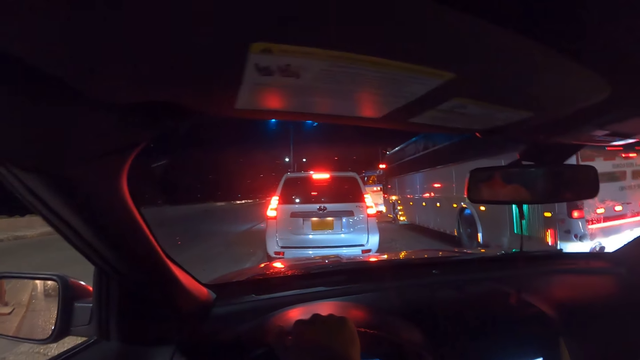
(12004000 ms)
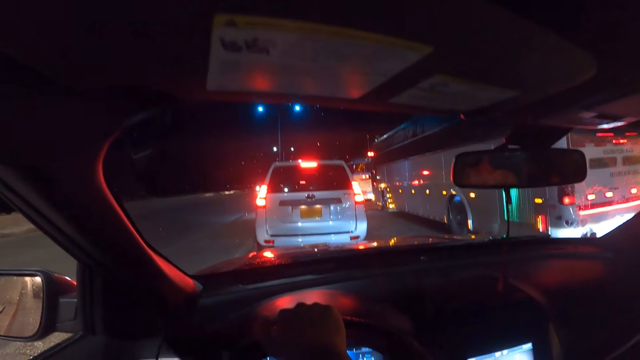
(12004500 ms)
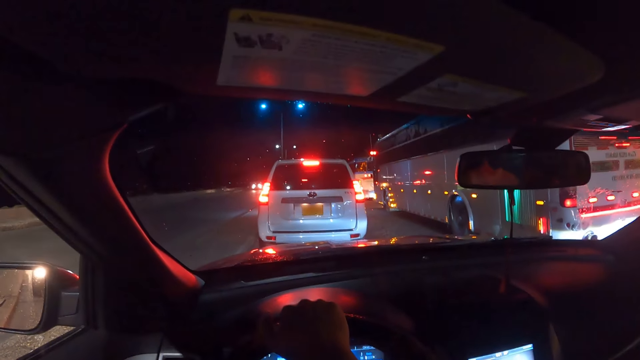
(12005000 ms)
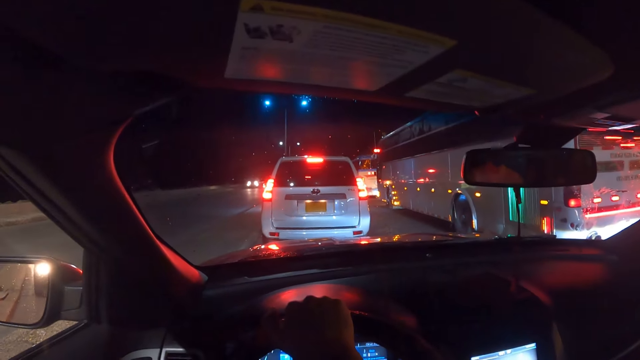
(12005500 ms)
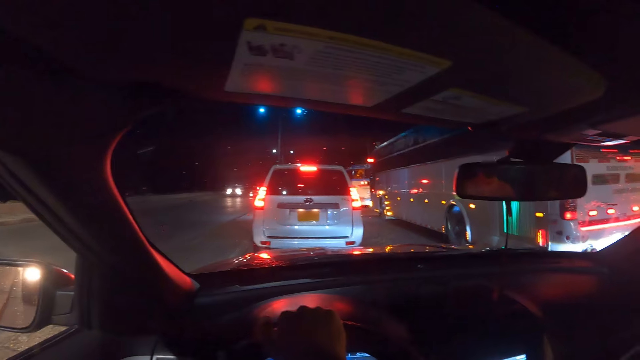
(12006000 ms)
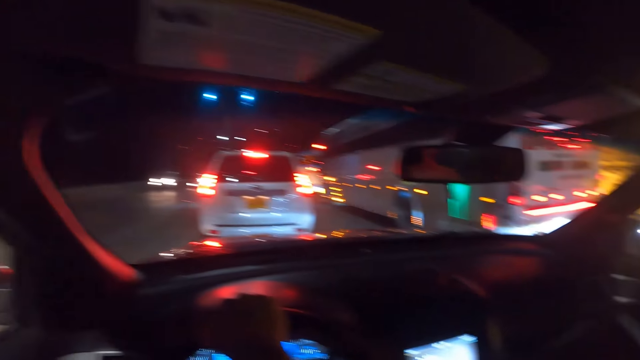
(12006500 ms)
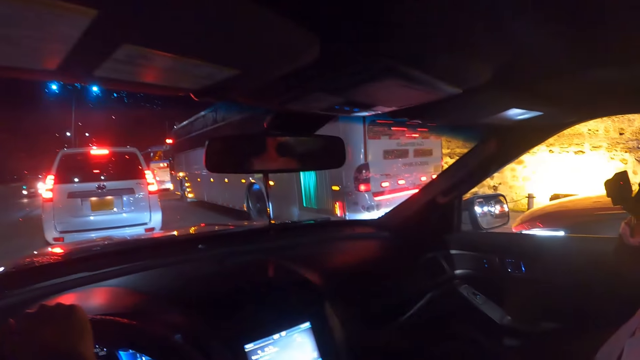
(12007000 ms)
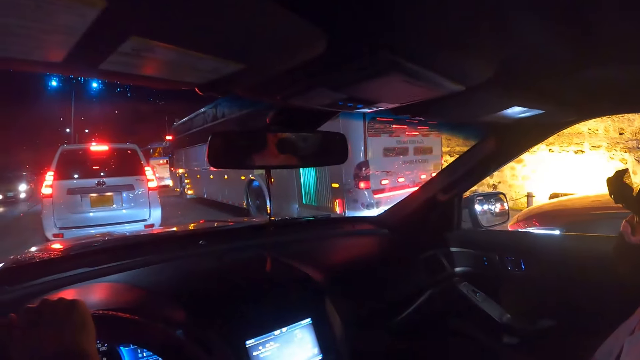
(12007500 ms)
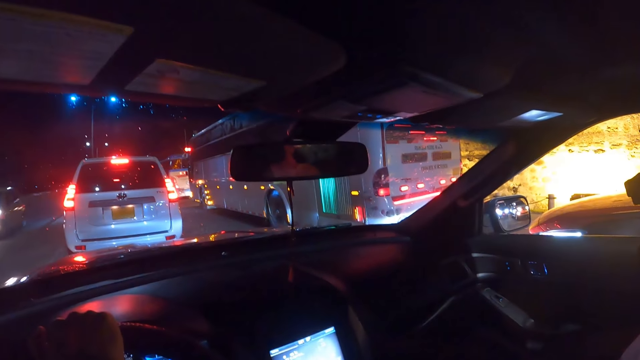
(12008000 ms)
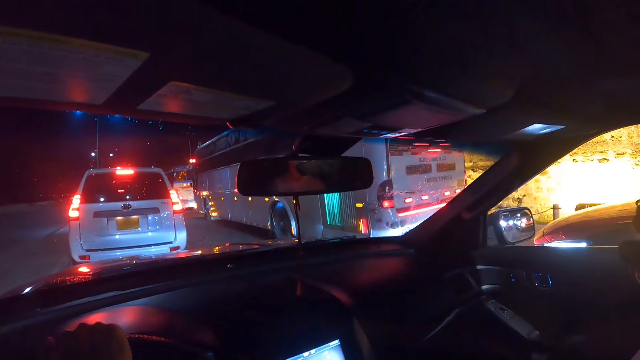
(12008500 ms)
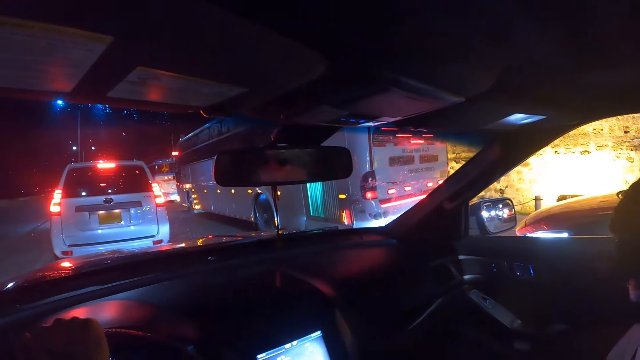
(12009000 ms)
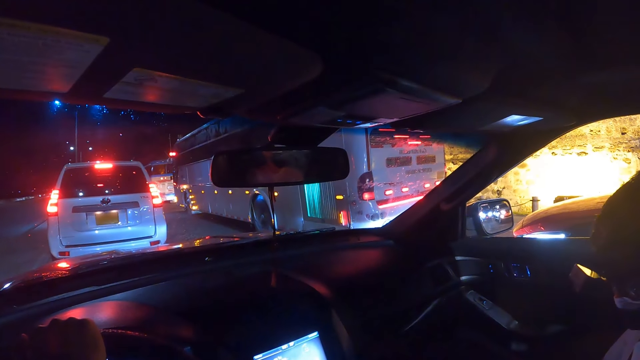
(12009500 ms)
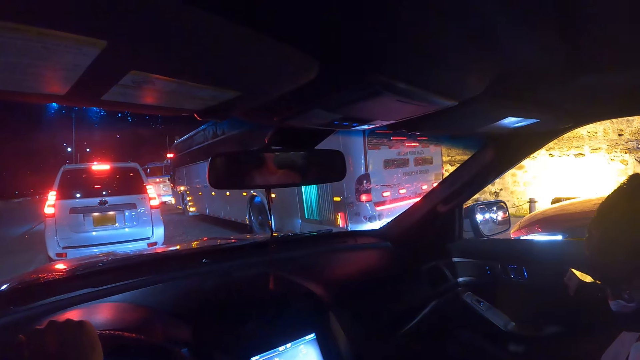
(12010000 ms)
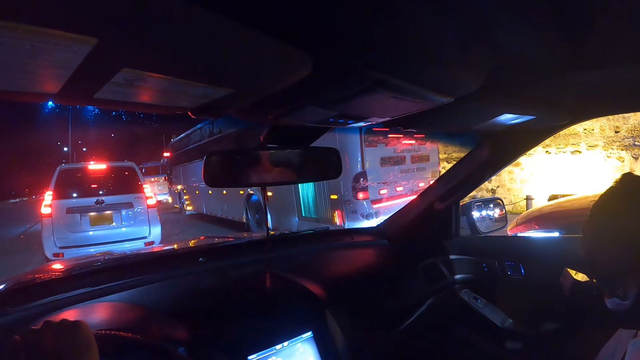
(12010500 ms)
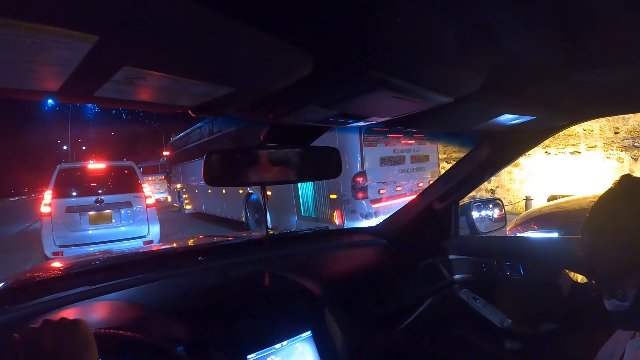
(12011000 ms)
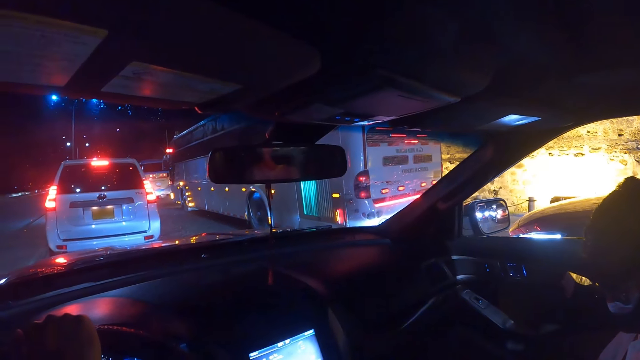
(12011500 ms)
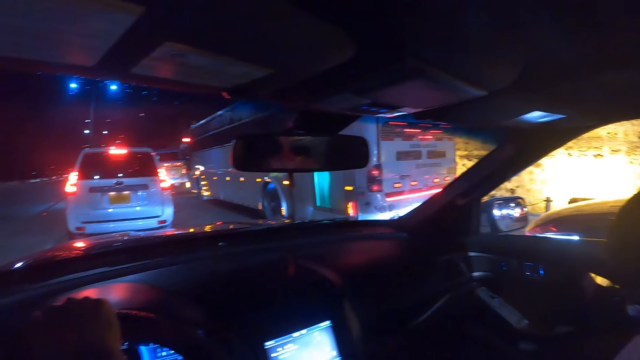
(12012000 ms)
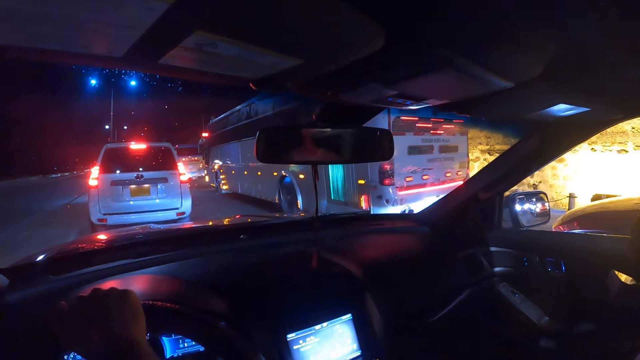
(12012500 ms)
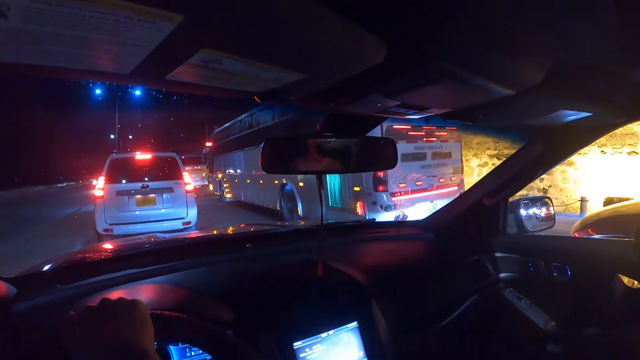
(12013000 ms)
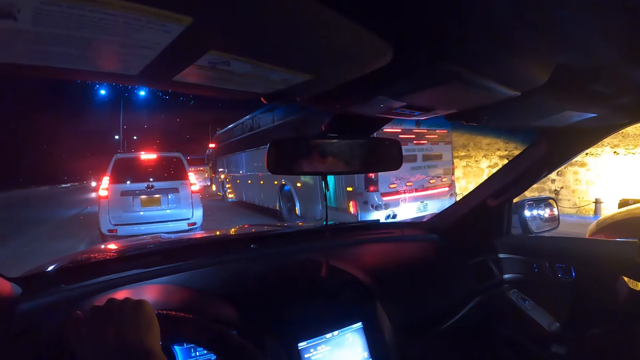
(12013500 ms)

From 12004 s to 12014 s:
The camera wearer looks around. A car drives past them.

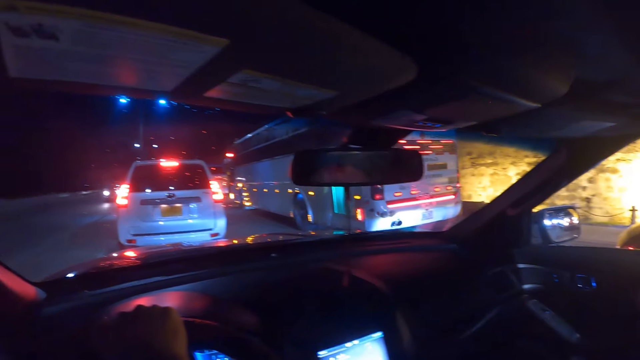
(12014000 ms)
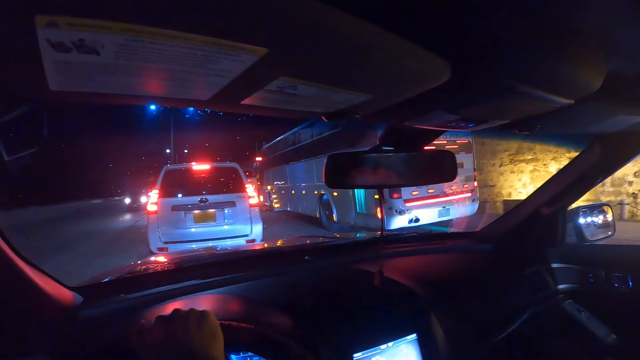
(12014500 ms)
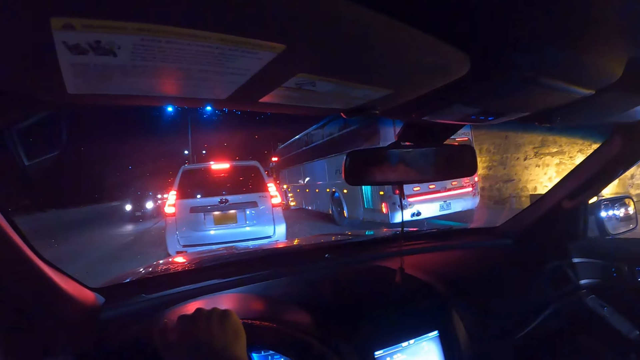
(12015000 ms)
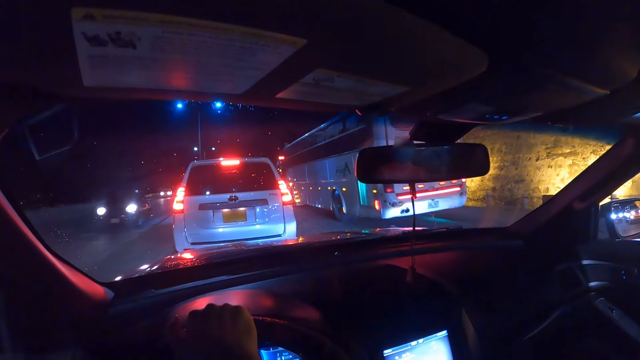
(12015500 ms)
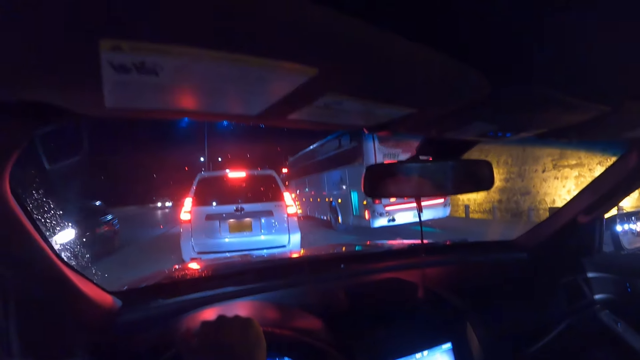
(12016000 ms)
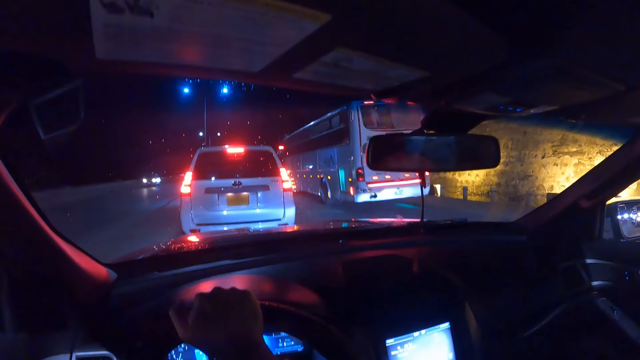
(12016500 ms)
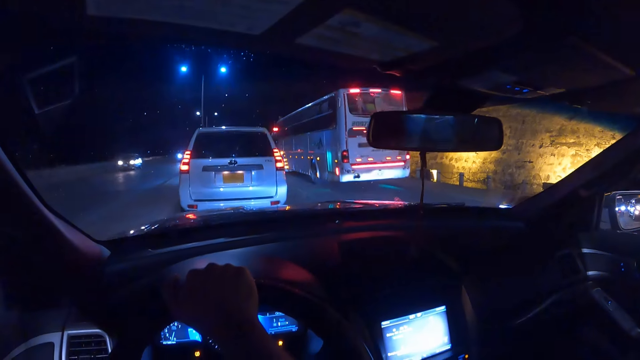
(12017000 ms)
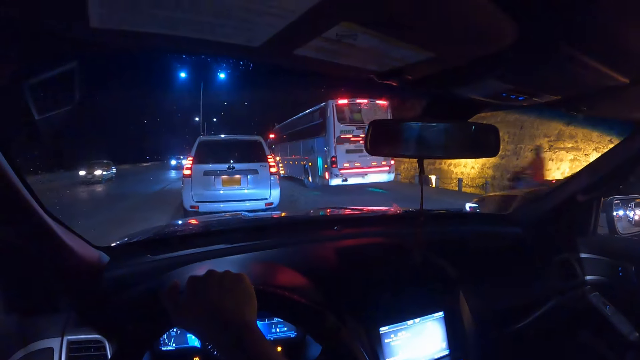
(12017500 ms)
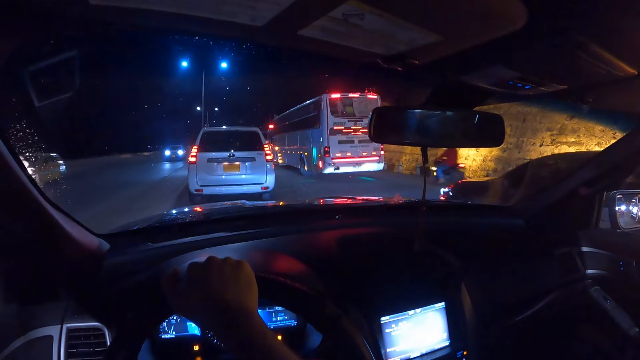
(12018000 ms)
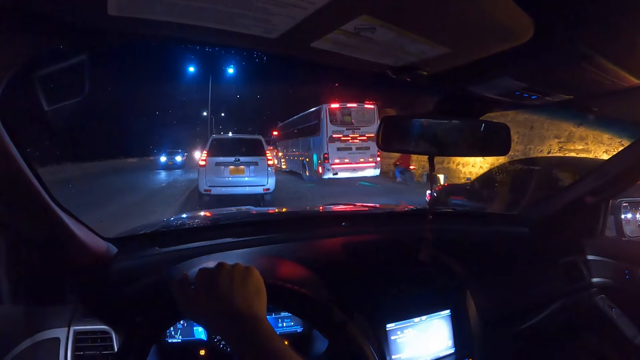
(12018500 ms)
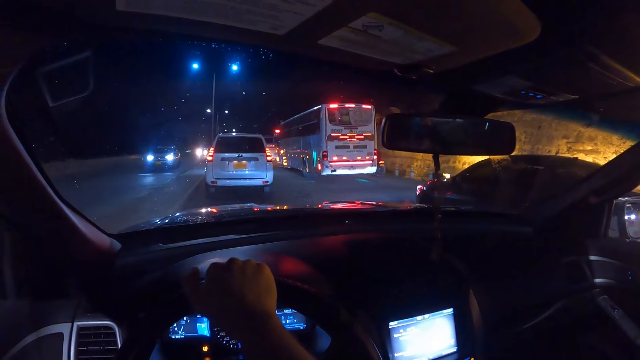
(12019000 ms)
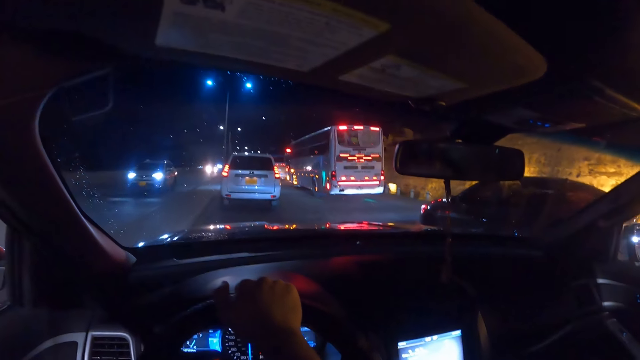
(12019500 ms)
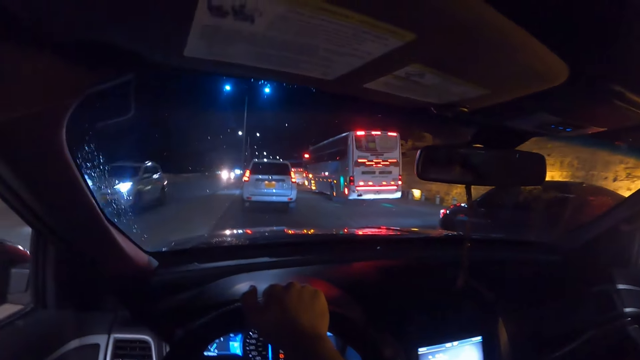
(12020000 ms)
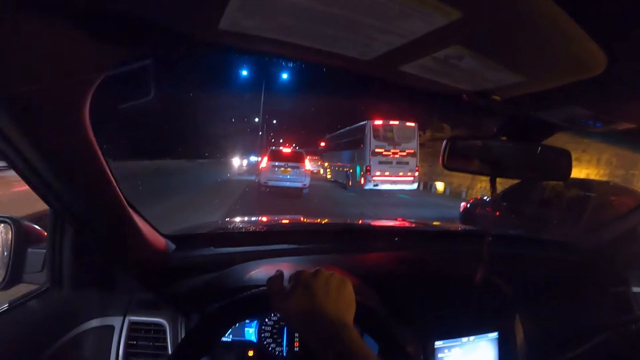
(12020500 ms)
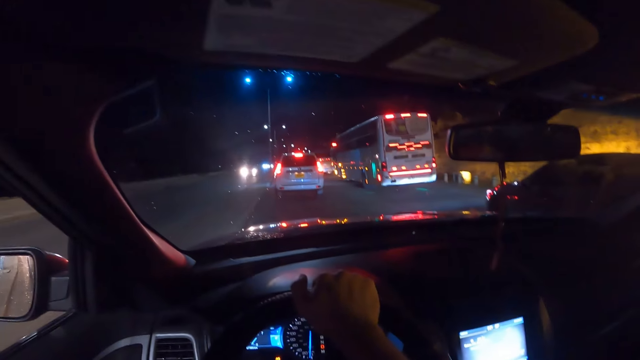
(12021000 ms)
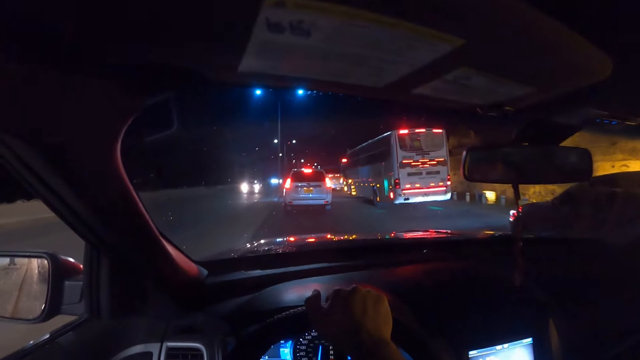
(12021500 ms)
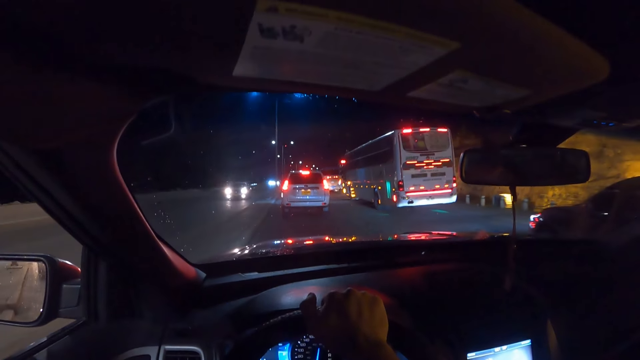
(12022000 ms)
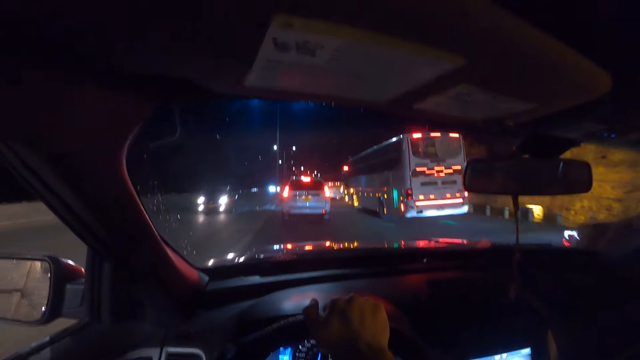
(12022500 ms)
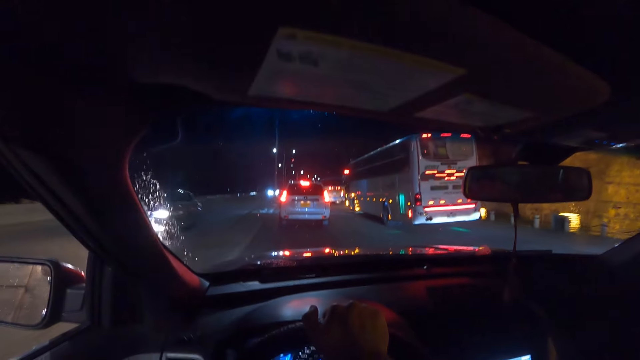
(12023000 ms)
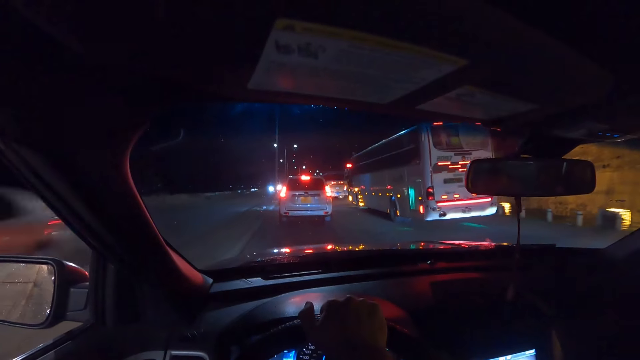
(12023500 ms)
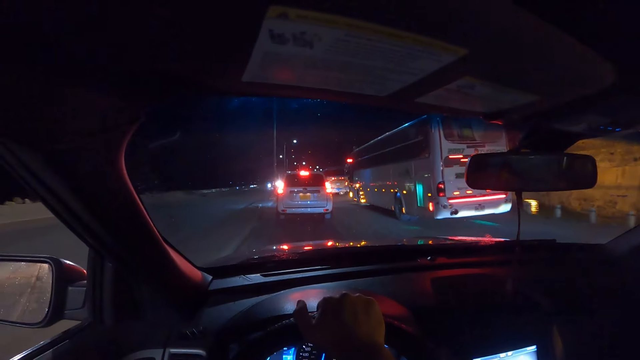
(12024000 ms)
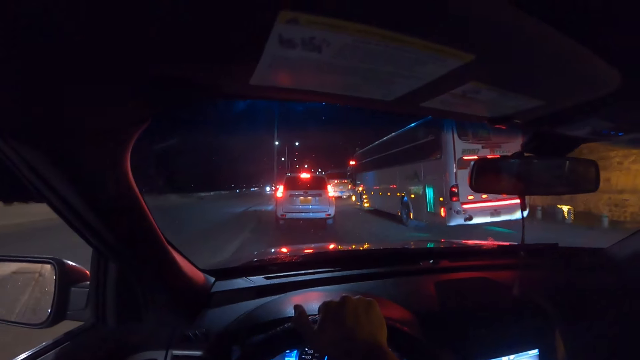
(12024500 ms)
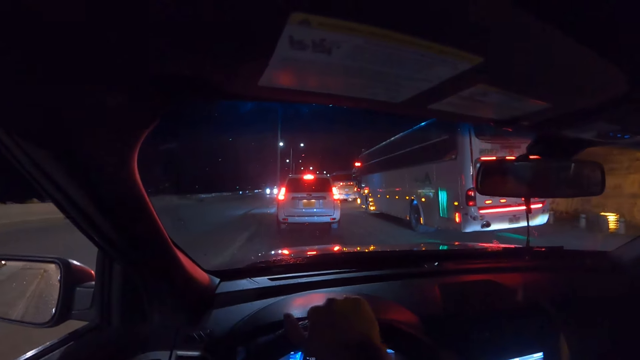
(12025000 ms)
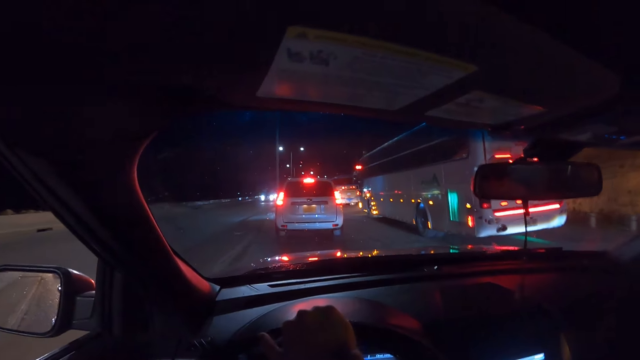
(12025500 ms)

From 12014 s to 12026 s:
A car drives past the camera wearer. A motorcycle rides past them. A car drives past them. A car drives past them again. The camera wearer drives a car on the road. A car drives past them. A car drives past them again.
